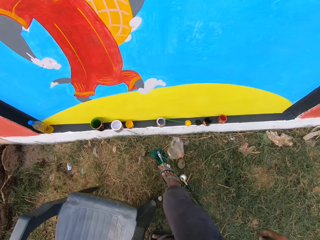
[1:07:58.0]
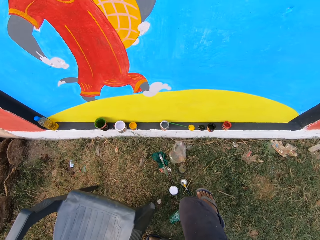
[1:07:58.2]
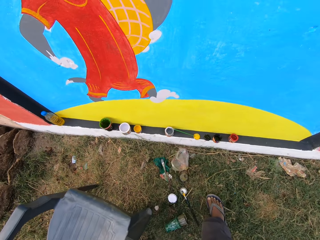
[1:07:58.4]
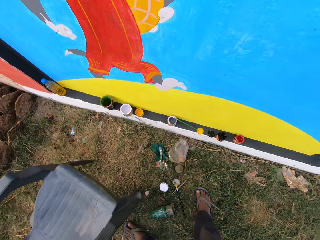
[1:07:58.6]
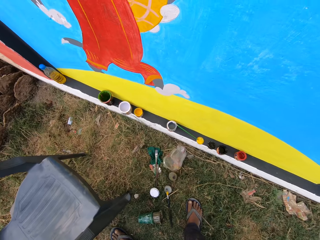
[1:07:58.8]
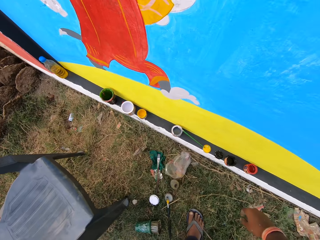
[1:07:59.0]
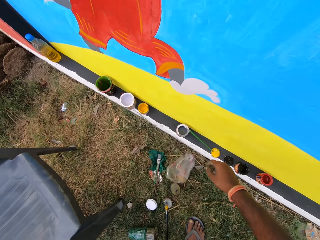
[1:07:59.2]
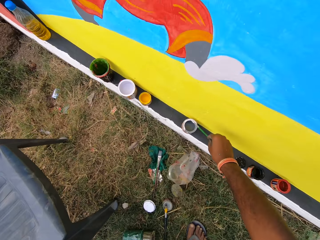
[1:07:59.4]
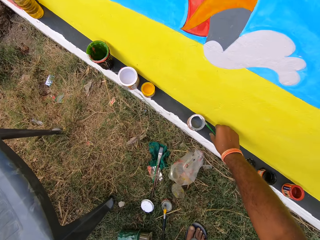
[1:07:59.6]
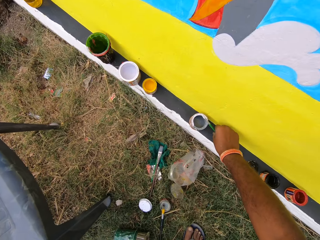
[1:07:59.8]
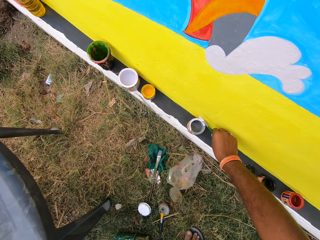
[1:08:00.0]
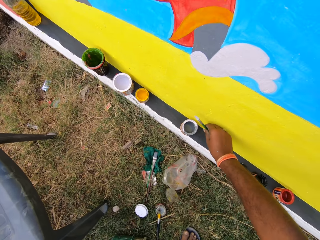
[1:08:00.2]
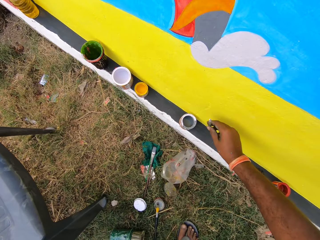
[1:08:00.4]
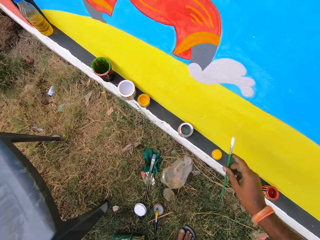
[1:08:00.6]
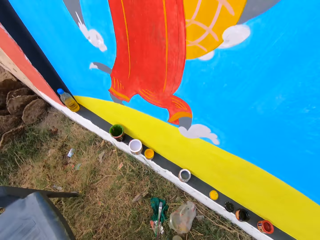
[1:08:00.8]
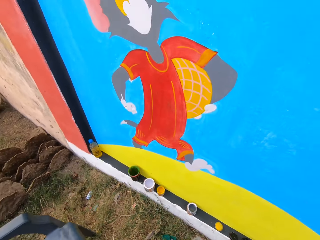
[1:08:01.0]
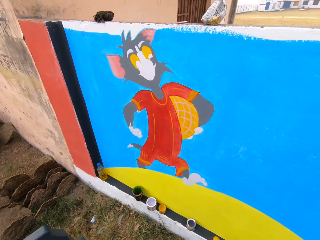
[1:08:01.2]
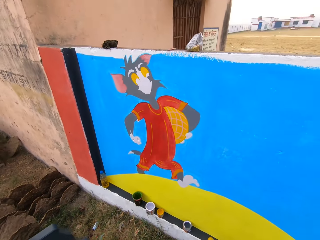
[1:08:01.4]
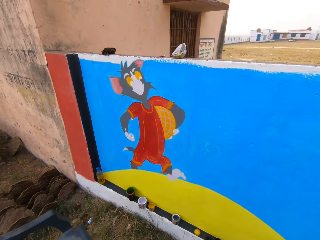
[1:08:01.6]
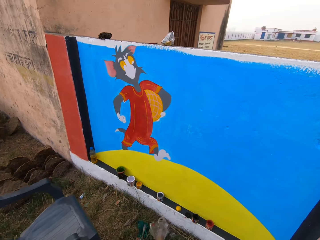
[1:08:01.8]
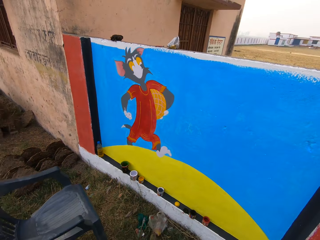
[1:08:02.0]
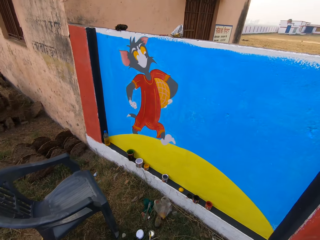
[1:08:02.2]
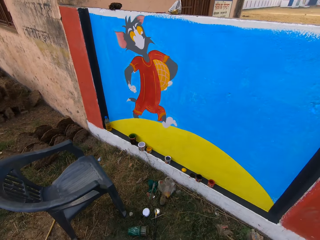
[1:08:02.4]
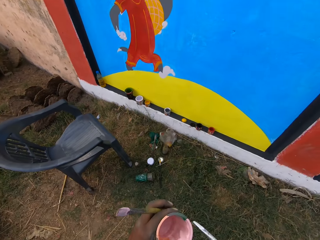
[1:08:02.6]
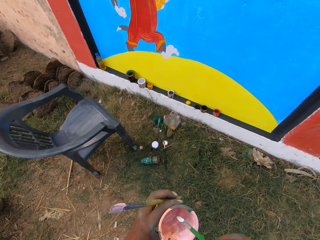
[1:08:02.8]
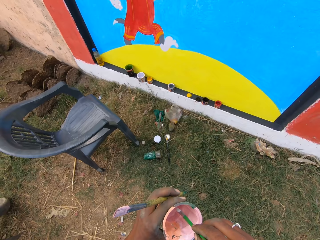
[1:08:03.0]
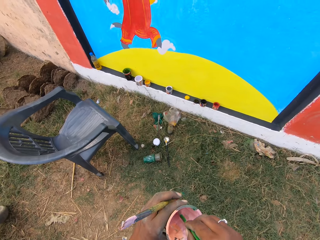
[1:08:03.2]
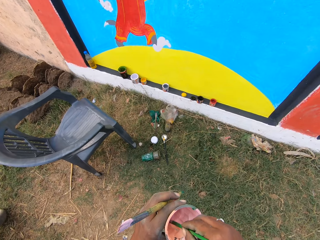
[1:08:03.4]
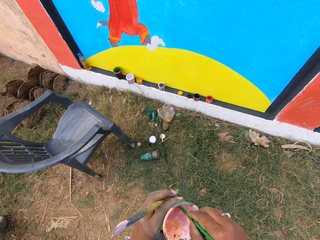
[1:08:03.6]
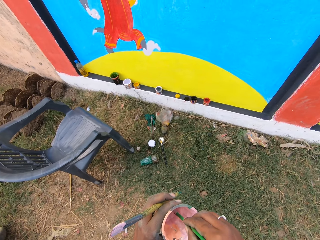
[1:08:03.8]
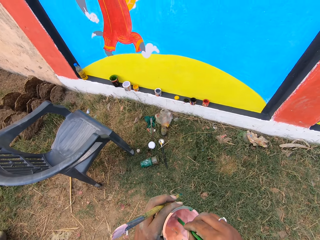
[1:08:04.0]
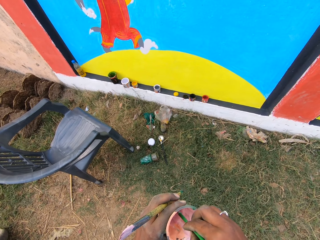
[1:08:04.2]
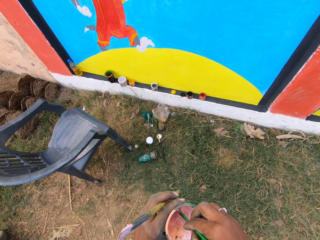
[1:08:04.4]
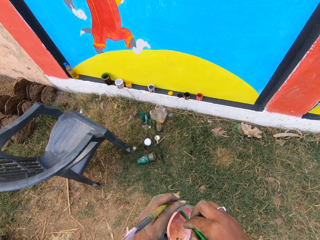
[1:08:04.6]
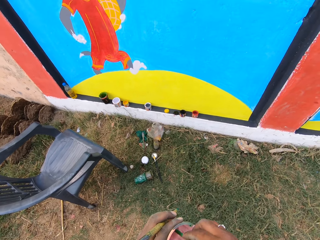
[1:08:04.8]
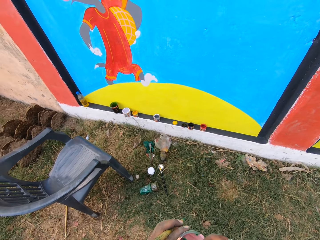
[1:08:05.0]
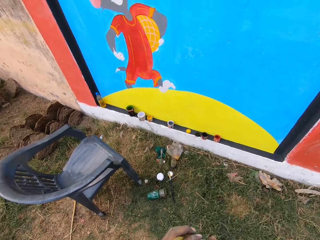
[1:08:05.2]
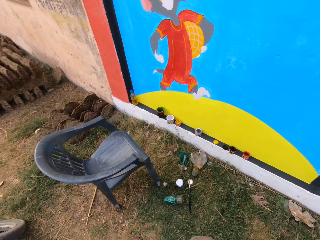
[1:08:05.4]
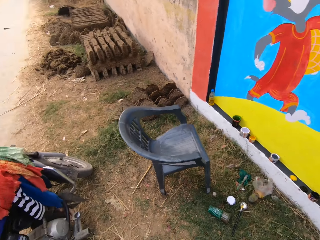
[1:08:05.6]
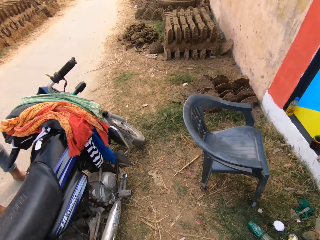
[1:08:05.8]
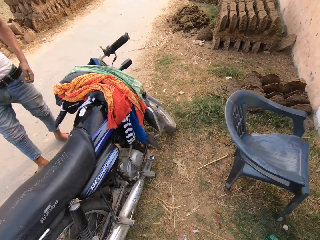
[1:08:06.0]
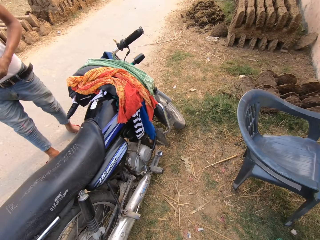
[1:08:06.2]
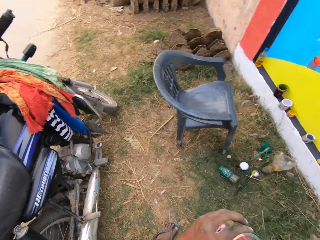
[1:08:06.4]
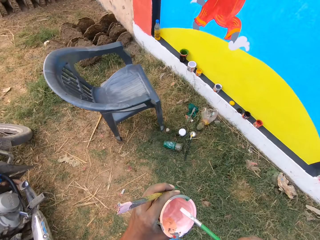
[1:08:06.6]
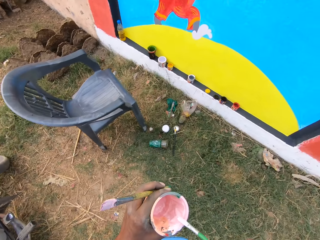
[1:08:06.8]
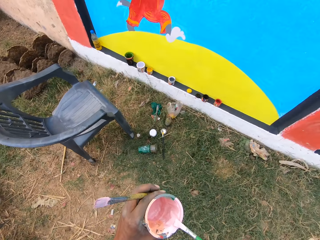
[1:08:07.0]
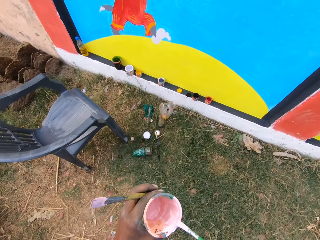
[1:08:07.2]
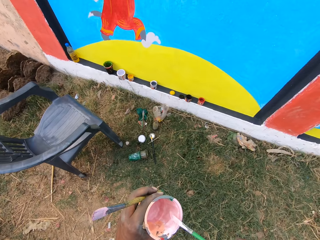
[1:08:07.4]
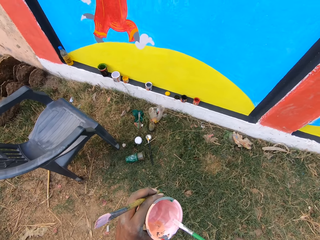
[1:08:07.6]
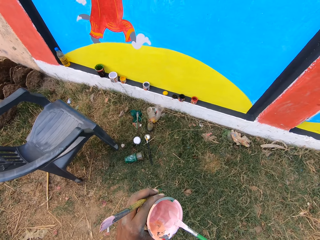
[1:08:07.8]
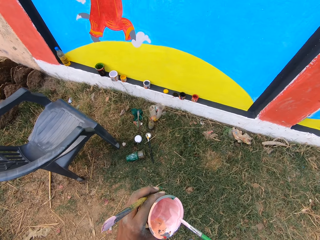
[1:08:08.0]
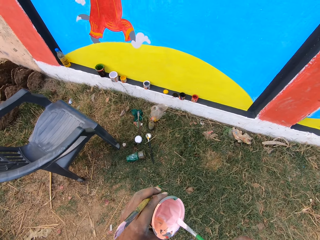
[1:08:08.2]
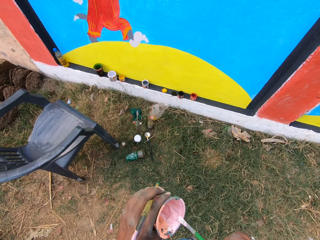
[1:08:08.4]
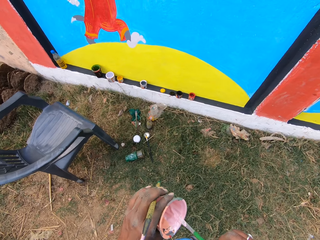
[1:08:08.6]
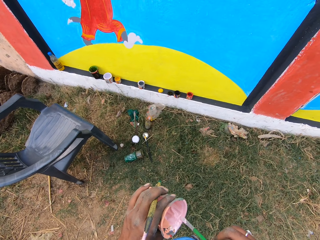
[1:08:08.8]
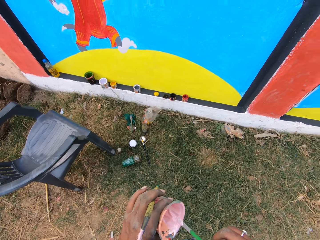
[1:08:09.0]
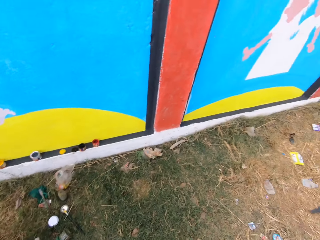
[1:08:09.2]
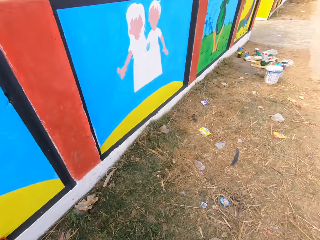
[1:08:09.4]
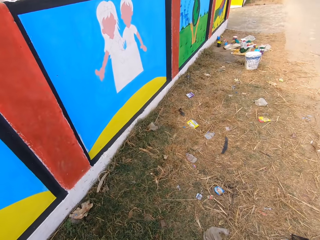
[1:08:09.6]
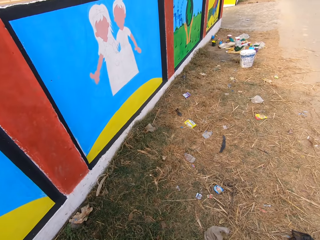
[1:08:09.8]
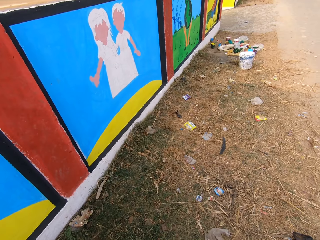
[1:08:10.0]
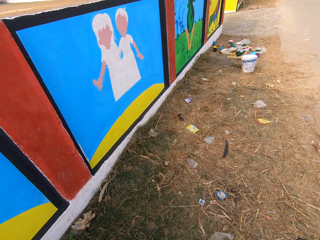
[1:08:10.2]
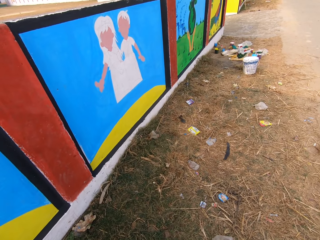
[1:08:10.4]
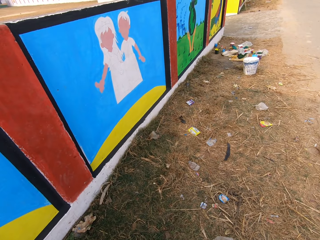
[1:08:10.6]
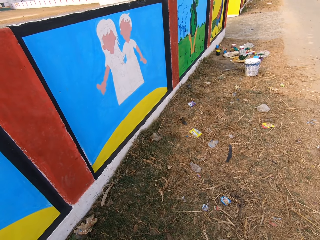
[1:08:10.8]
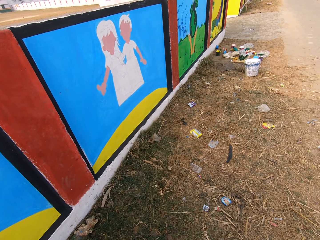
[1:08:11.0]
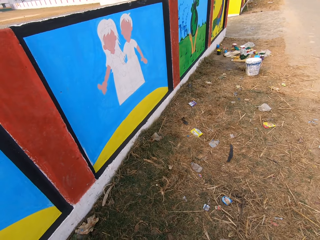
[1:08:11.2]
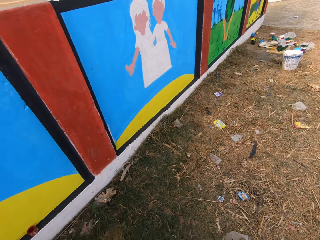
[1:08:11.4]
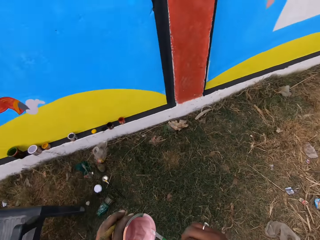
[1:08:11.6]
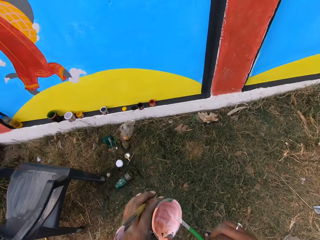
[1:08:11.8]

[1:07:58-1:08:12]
The camera wearer picks up a second painting brush on the wall with his right hand. He dips the second painting brush into the paint bowl in his left hand. He mixes paint with the paint brush. He interacts with a man. The man stands next to a motorbike. The camera wearer rubs the second painting brush on the edge of the paint bowl. He looks toward the paint bucket on the floor. He looks around the field.

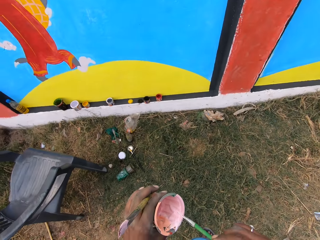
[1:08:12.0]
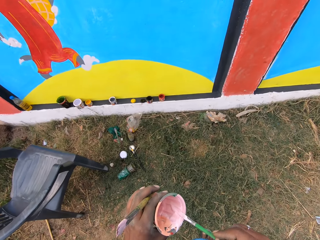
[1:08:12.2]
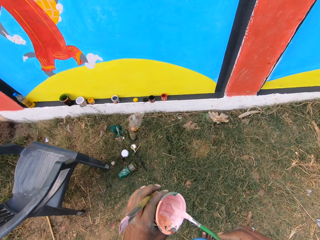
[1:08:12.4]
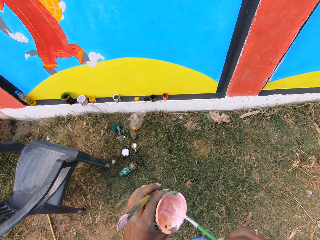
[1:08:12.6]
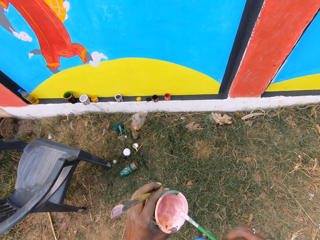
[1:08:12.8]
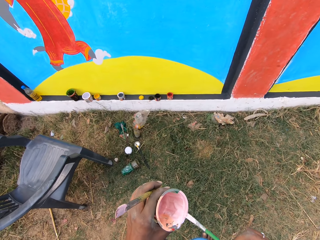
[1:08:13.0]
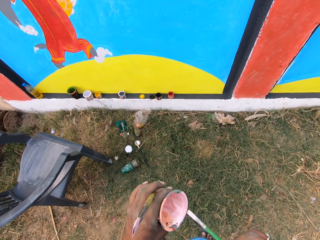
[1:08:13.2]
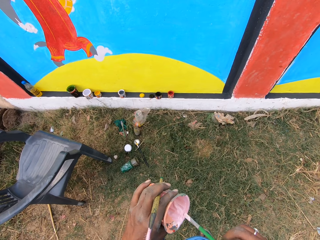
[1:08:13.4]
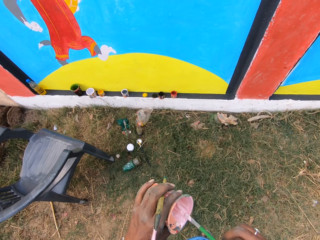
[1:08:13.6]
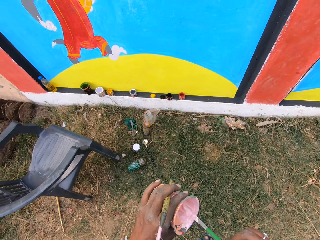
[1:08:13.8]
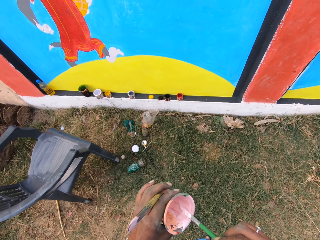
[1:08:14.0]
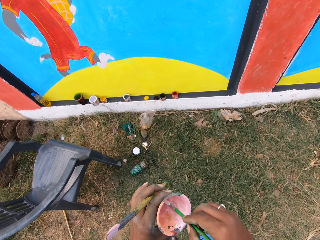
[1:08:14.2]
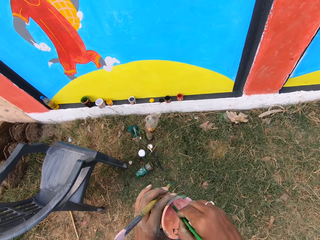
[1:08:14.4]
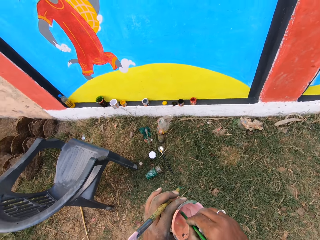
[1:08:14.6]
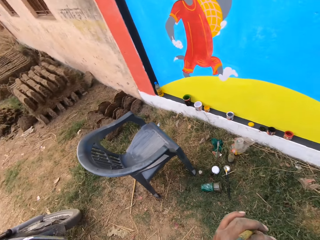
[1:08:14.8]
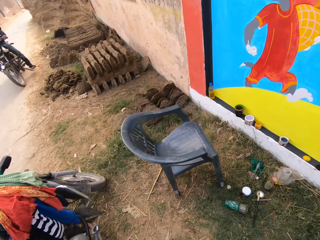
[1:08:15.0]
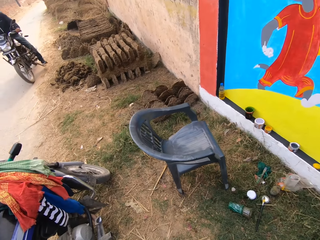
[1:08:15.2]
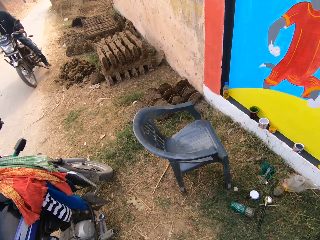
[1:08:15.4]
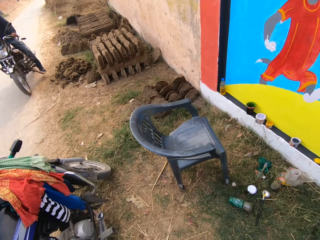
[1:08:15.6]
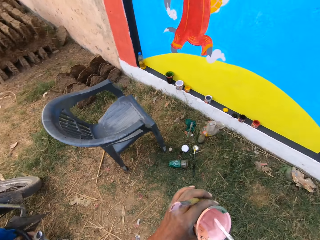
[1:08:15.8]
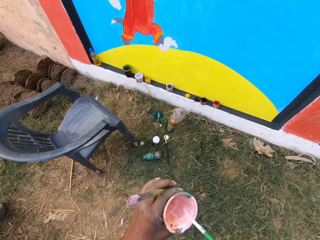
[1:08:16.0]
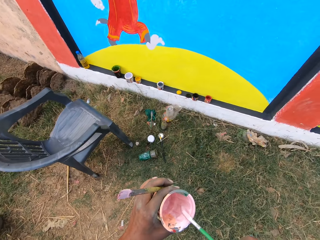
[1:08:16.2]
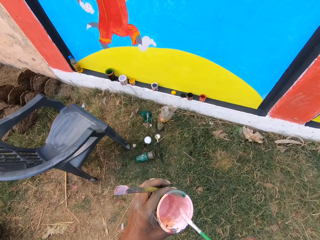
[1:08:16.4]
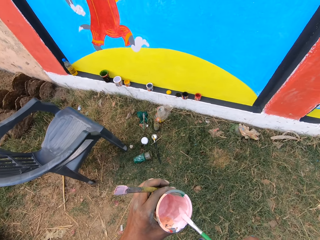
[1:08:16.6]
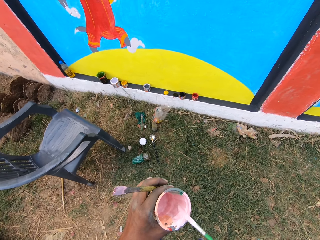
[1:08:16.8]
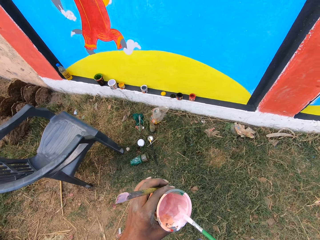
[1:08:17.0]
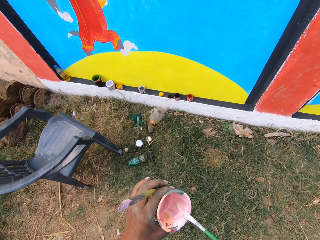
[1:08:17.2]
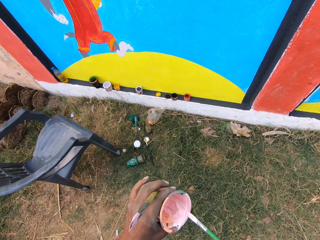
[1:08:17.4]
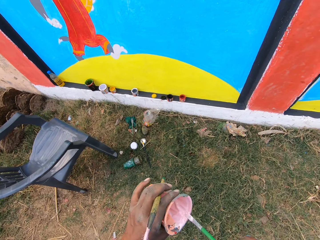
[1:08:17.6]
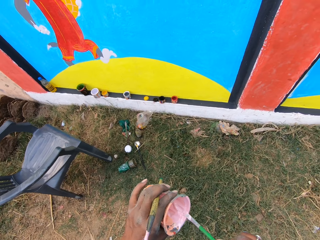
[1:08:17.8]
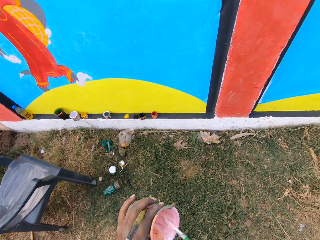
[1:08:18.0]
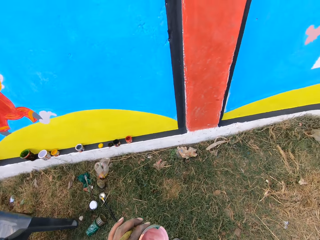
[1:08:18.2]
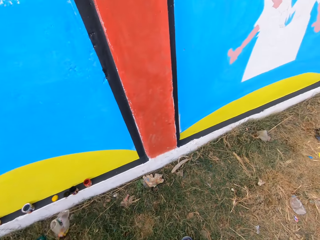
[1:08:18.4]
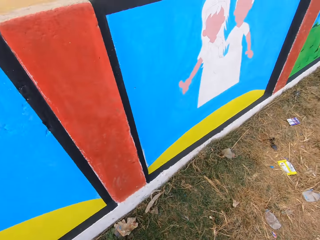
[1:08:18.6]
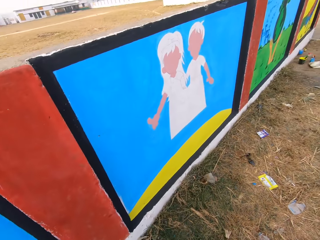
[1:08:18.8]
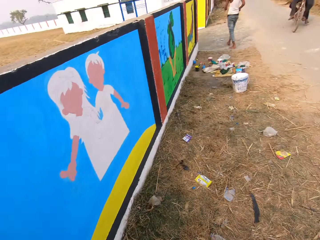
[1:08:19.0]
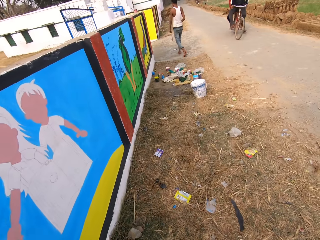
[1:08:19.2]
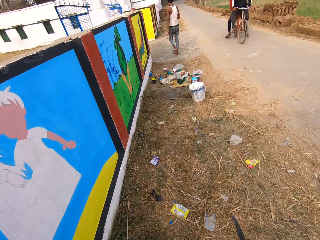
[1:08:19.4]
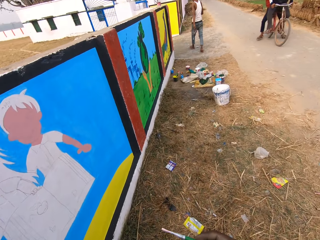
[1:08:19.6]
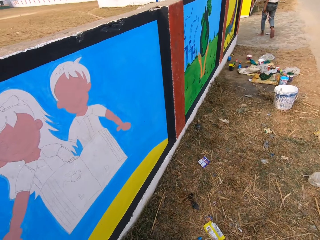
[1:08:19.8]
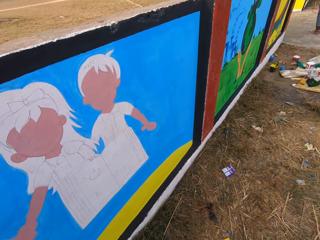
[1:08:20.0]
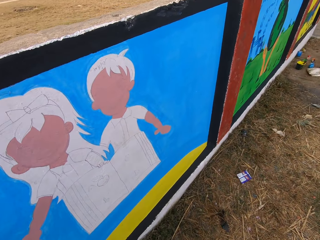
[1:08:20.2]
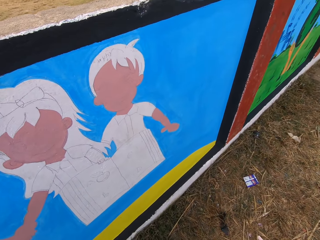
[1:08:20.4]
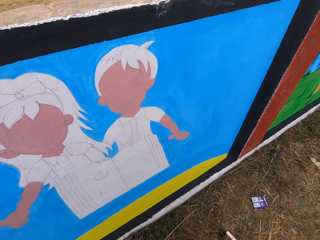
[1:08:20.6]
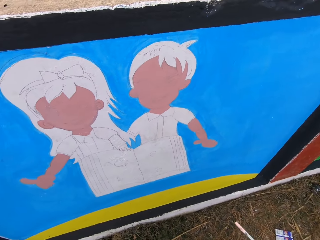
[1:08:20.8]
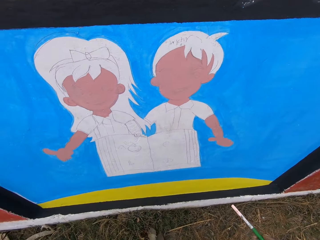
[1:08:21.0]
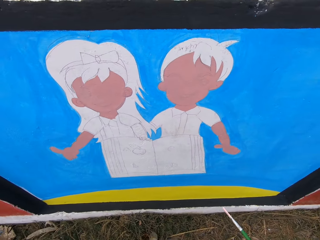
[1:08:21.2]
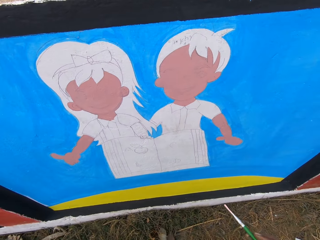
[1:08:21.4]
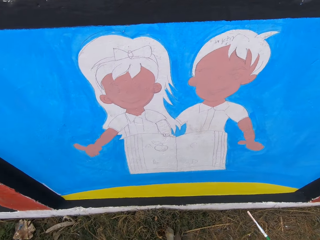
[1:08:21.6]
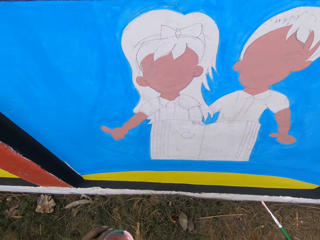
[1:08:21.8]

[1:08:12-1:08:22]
The camera wearer rubs the second painting brush on the edge of the paint bowl. He dips the second painting brush into the paint bowl in his left hand. A man rides a motorbike. The camera wearer rubs the second painting brush on the edge of the paint bowl. Another man rides a bicycle. Another man sits on a bicycle. The camera wearer moves closer to the wall. Another man walks on the road.
